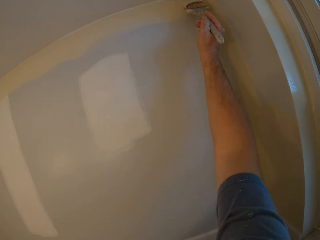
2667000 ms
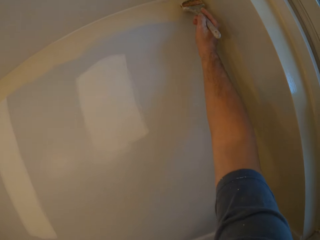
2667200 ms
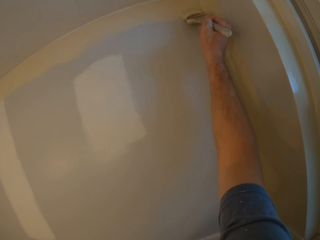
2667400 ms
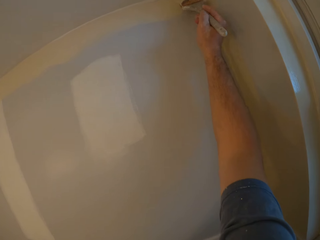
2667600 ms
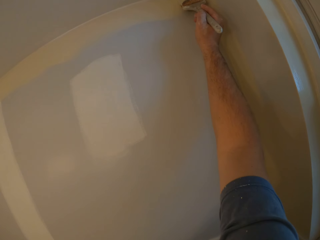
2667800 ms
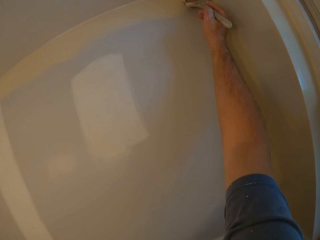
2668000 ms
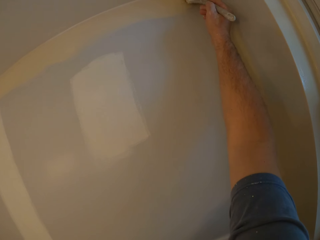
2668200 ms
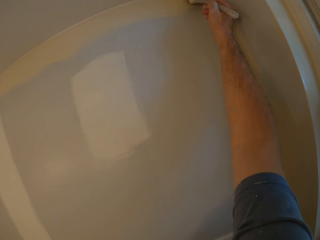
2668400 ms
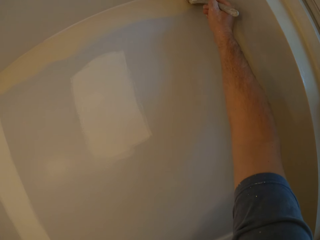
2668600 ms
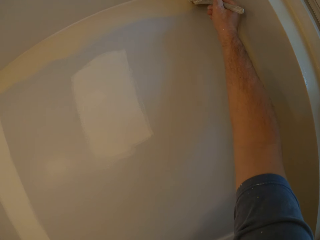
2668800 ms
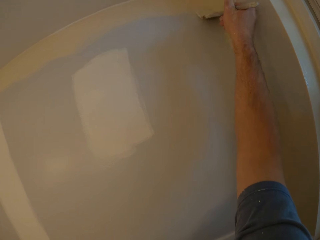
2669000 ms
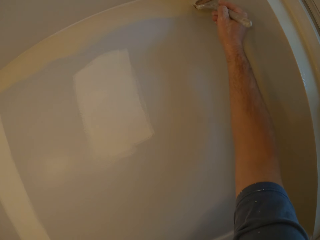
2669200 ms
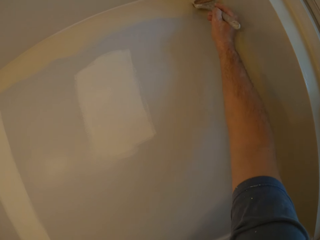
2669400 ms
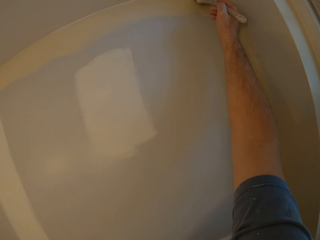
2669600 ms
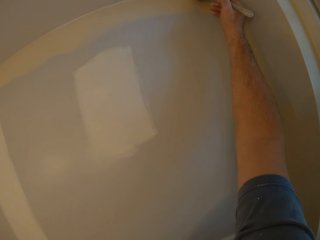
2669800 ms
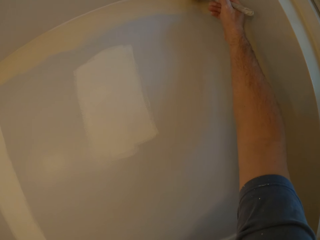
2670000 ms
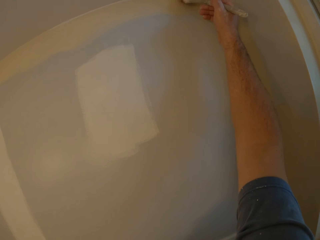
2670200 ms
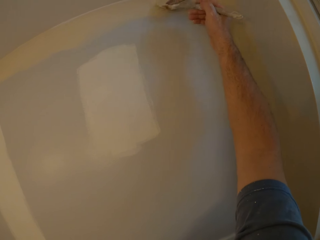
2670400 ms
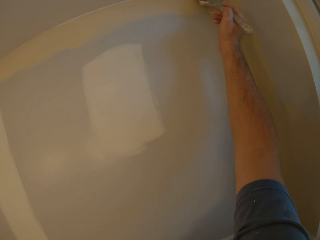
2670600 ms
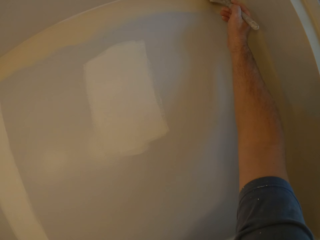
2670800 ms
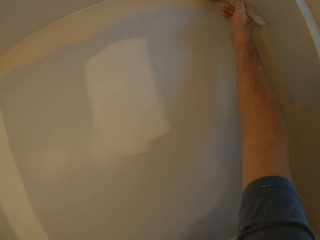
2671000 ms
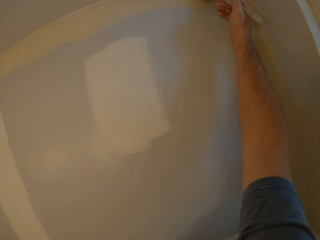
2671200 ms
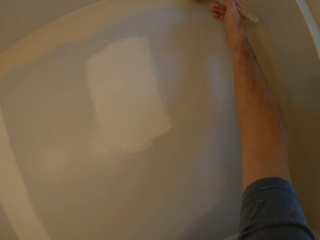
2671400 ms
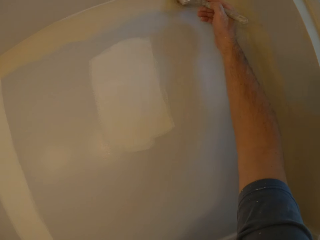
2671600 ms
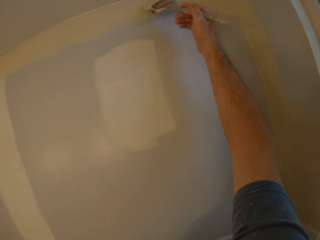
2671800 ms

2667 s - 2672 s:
The camera wearer paints the wall with the paint brush in his right hand.

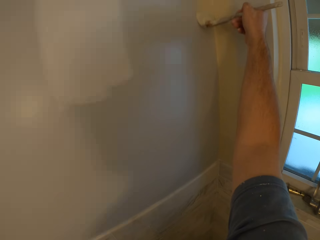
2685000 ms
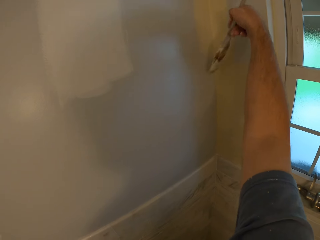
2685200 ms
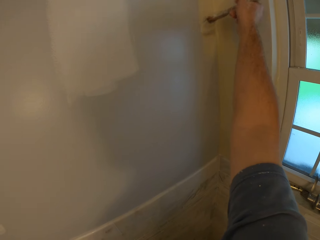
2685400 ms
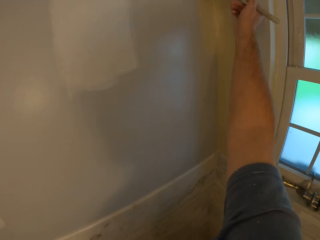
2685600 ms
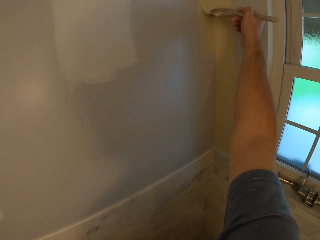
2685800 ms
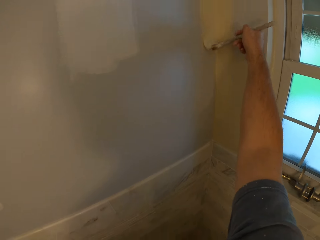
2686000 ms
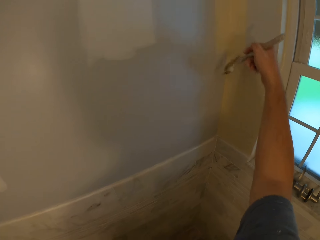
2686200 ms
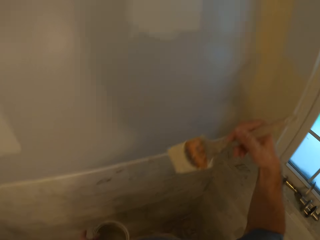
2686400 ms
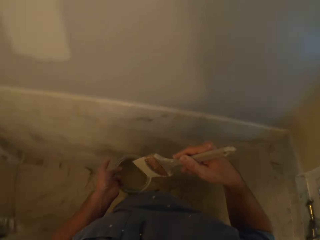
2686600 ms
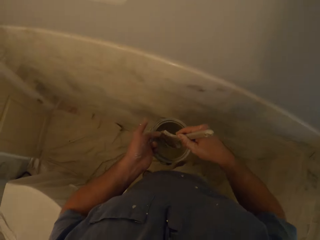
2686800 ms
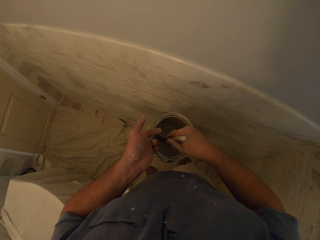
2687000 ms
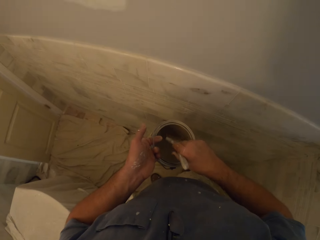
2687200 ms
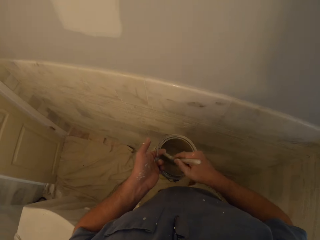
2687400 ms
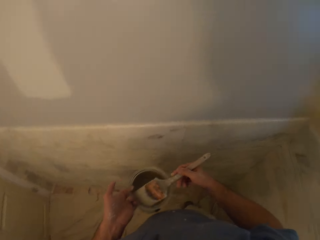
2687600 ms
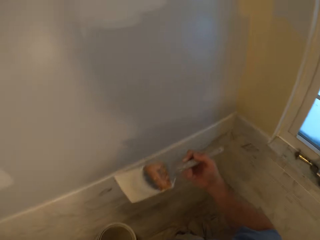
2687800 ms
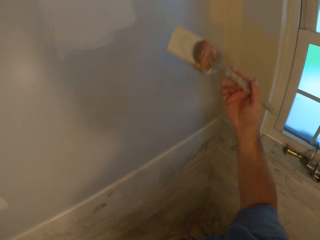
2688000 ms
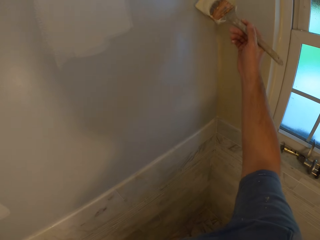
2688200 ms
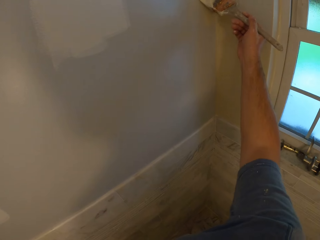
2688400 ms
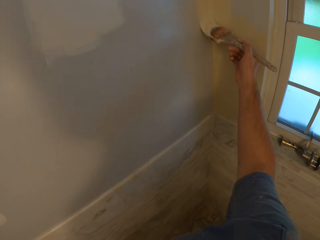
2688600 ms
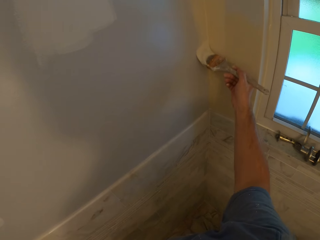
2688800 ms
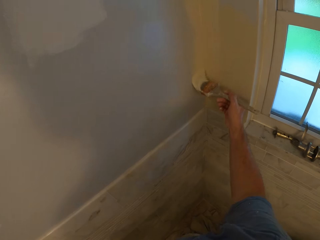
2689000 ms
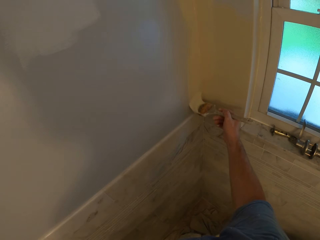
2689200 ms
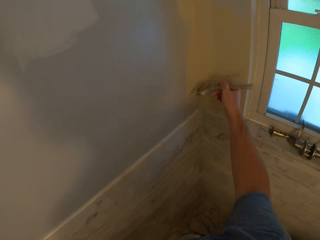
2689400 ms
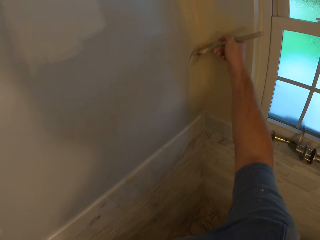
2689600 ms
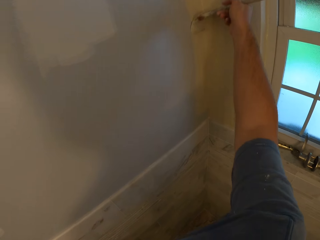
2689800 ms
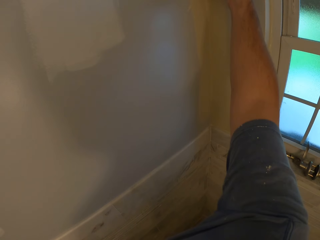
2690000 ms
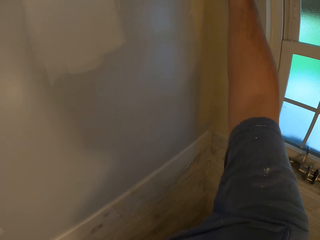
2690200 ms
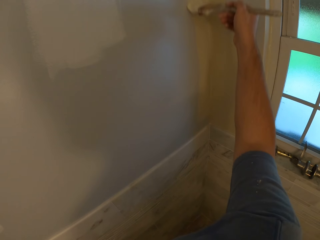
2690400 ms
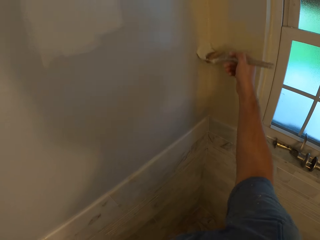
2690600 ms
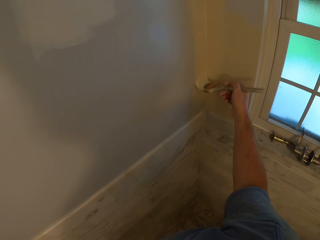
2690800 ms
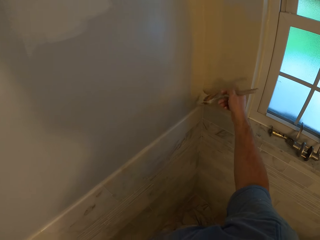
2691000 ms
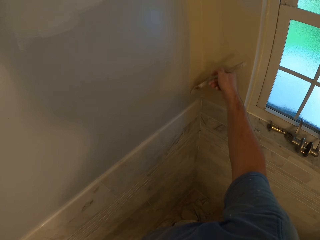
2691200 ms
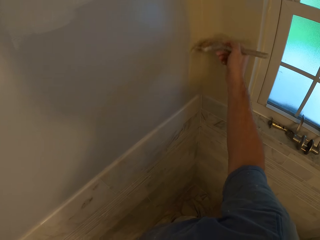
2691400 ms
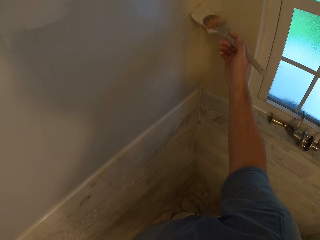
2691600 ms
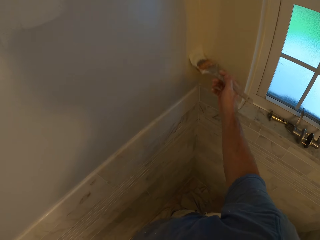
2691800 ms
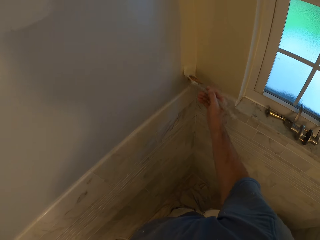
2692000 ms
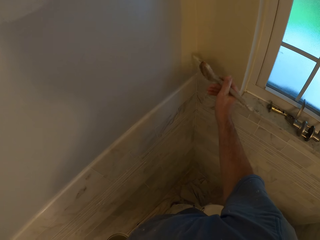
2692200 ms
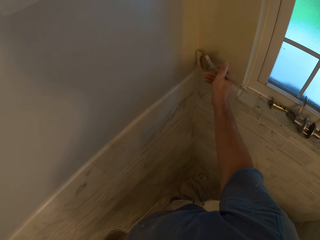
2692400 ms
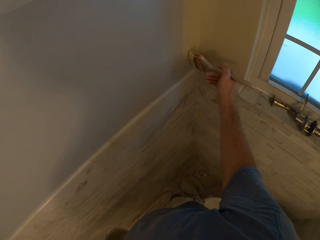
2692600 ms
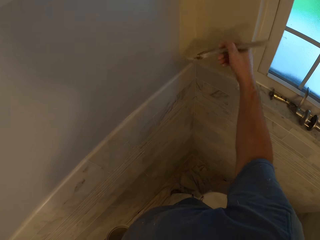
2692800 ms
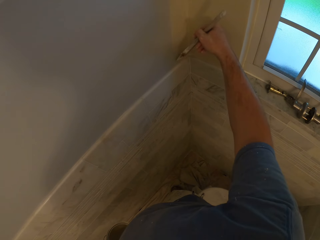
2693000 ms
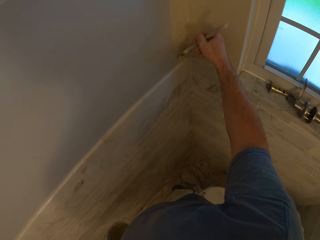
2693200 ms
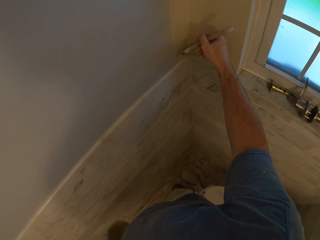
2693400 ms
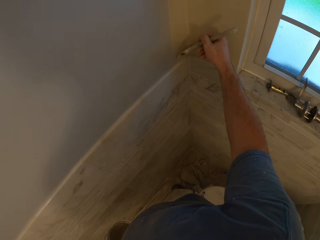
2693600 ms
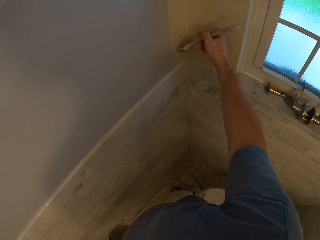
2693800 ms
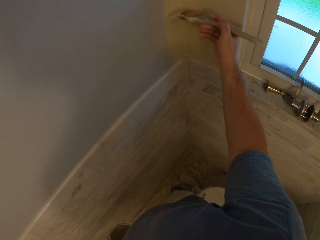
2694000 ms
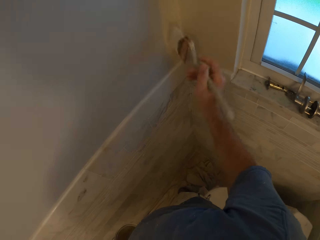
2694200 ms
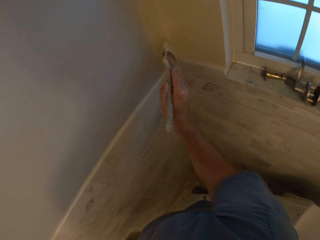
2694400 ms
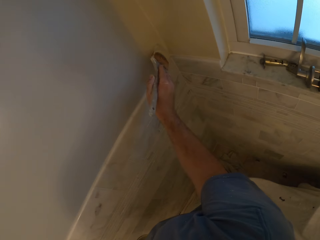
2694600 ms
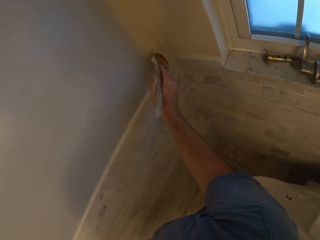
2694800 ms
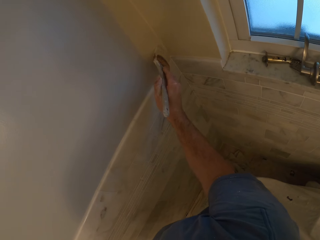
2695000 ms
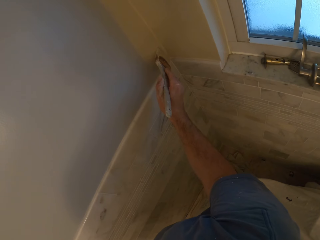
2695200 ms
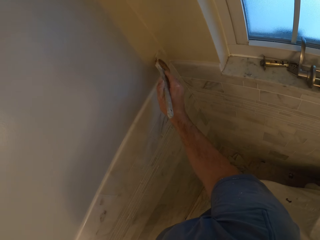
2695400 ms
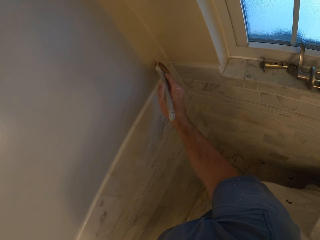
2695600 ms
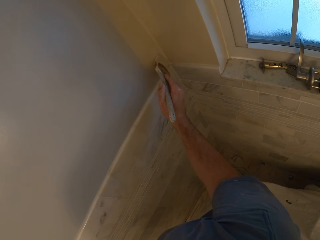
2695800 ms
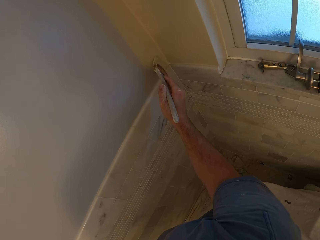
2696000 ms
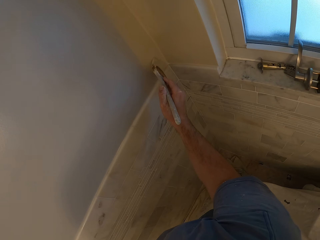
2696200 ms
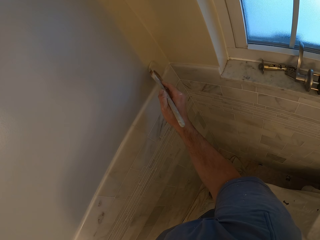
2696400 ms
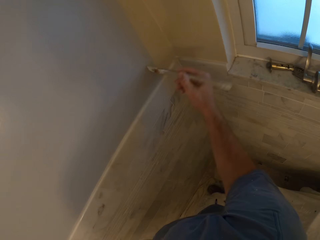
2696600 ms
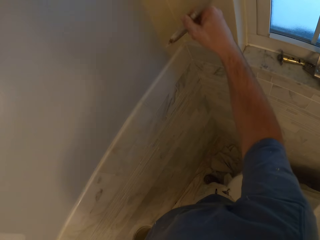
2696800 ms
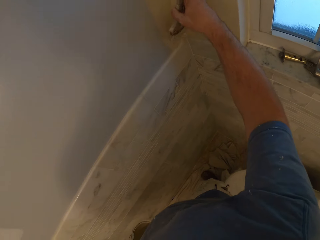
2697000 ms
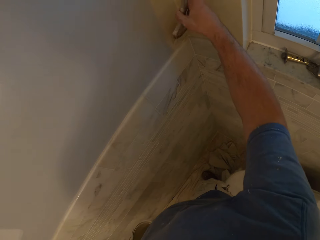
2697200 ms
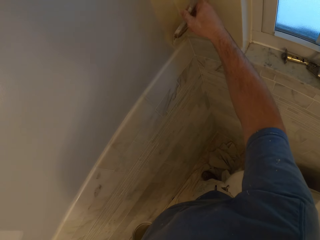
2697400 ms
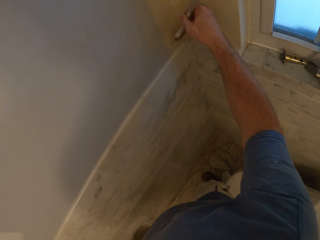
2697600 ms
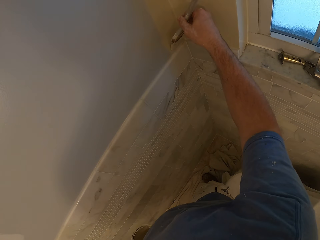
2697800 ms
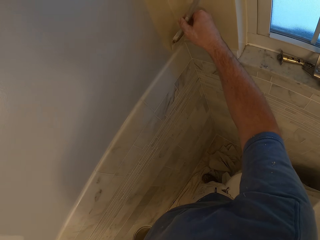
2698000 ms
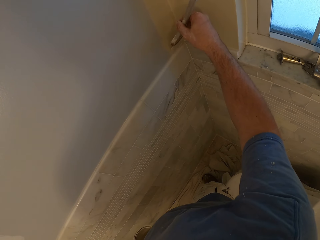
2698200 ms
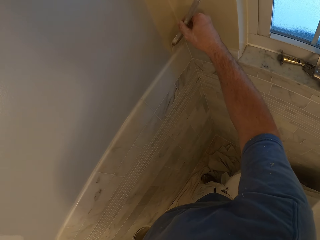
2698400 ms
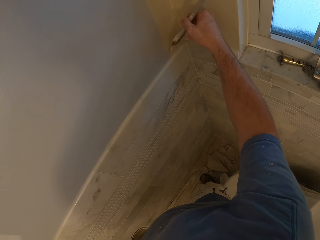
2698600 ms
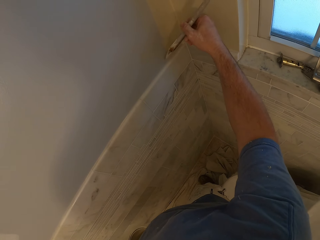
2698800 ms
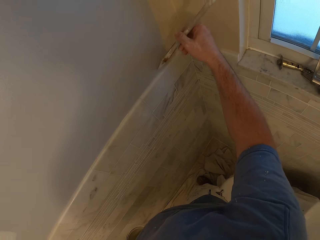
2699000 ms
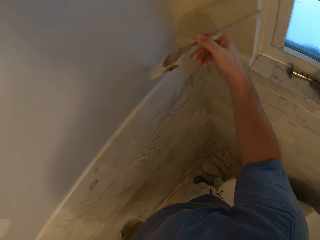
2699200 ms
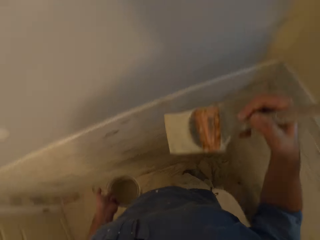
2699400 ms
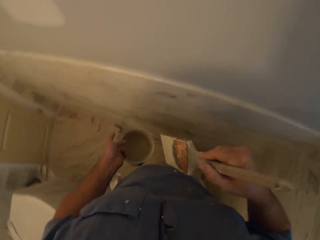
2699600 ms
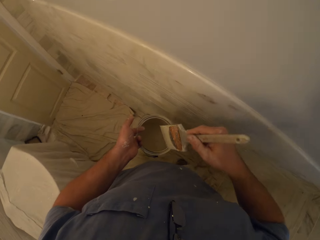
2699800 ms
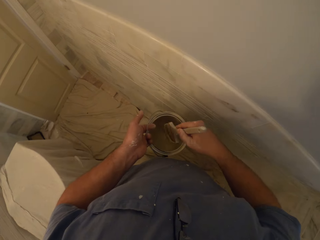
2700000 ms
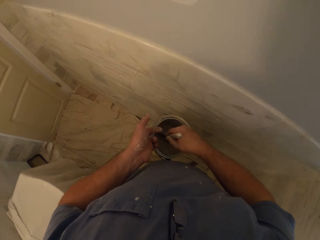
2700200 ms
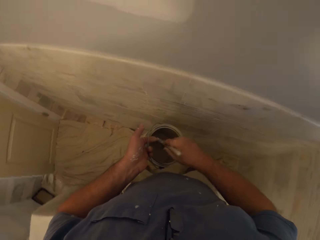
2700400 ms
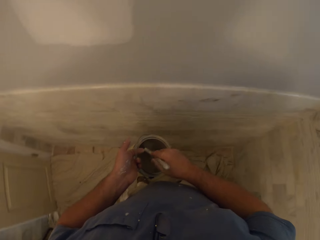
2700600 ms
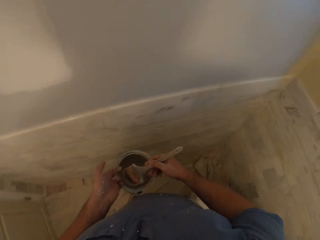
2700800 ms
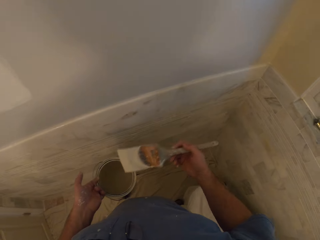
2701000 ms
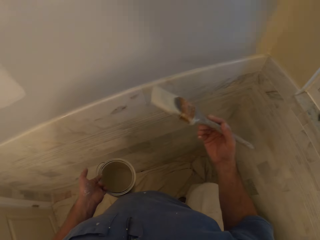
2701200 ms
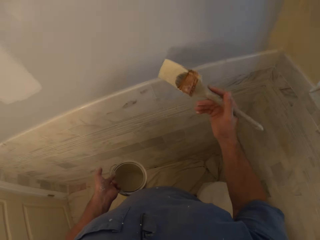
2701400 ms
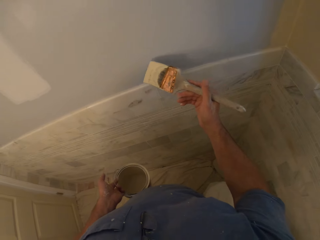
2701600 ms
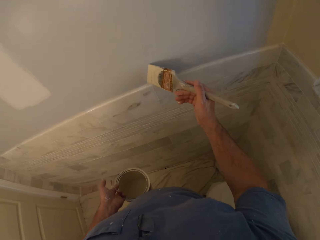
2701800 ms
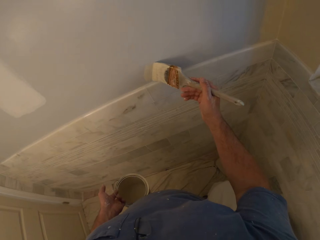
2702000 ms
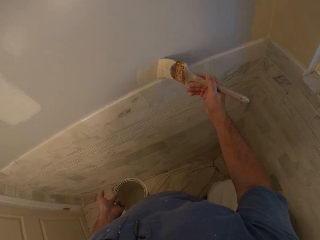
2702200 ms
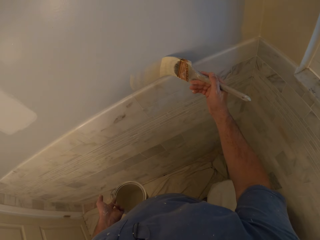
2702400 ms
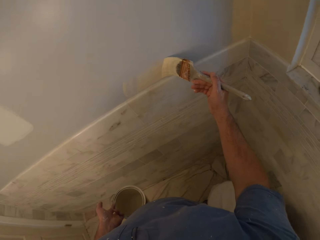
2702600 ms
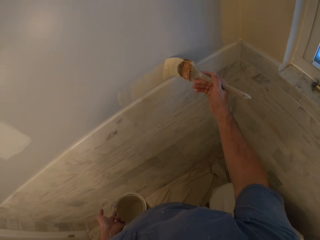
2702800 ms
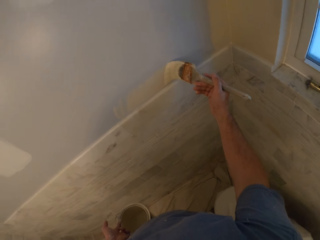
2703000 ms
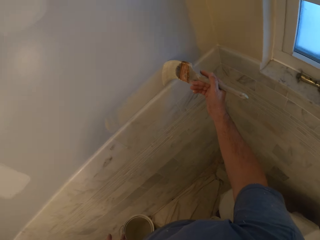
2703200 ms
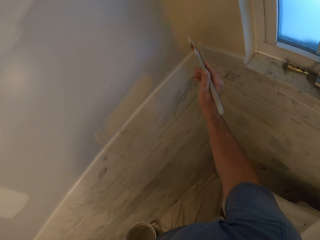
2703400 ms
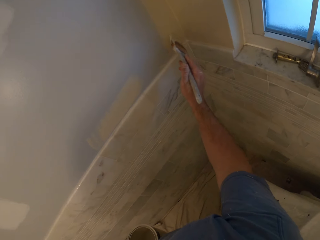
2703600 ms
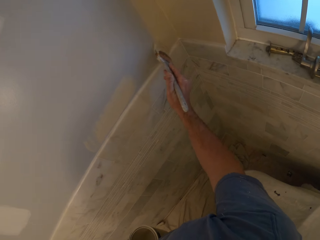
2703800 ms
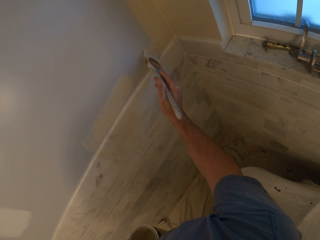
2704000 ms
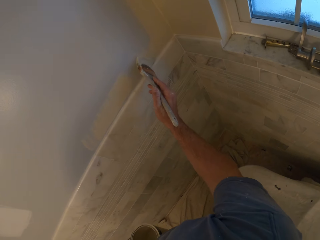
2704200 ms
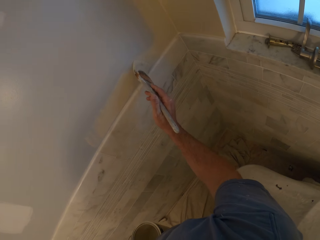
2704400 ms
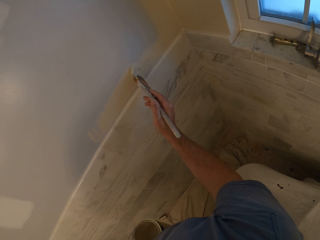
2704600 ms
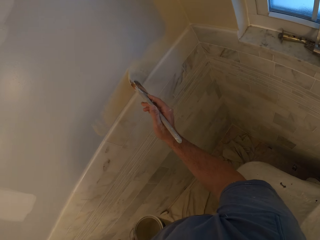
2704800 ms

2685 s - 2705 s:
The camera wearer dips the paint brush in the paint container. He paints the wall with the paint brush in his right hand. He dips the paint brush in the paint container. He paints the wall with the paint brush in his right hand.
